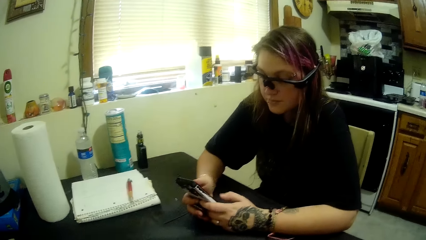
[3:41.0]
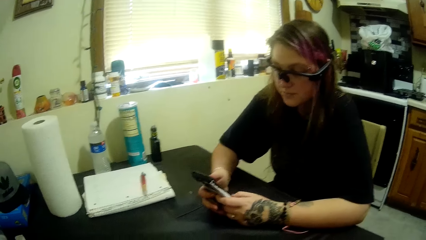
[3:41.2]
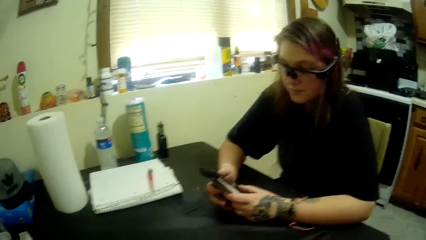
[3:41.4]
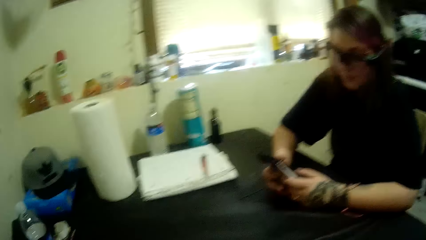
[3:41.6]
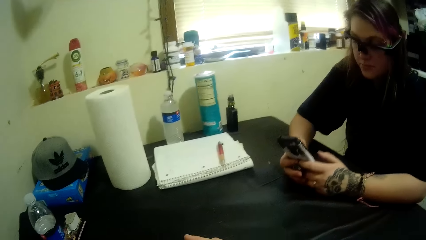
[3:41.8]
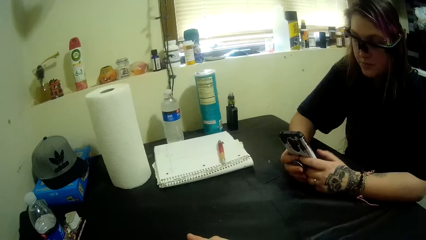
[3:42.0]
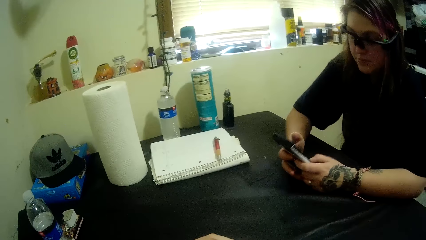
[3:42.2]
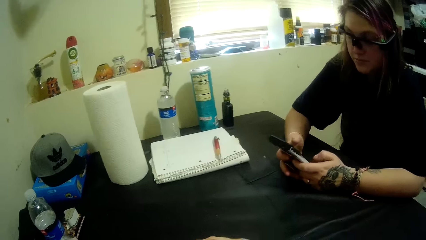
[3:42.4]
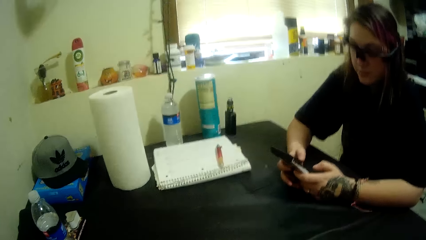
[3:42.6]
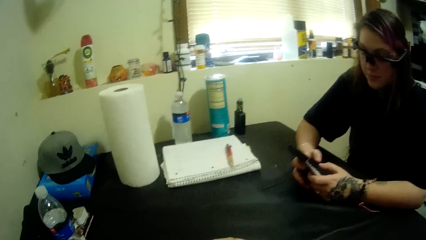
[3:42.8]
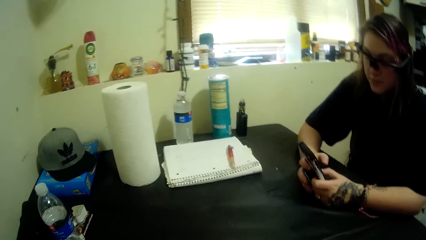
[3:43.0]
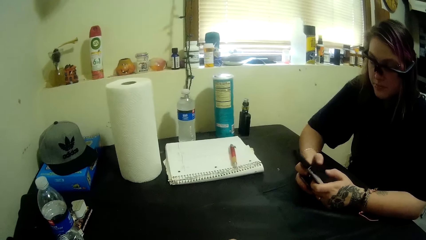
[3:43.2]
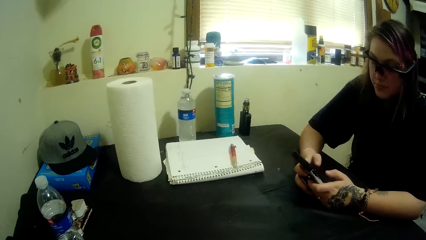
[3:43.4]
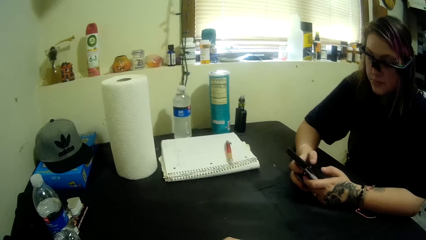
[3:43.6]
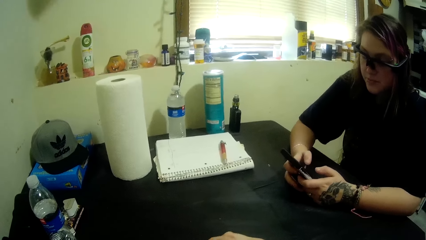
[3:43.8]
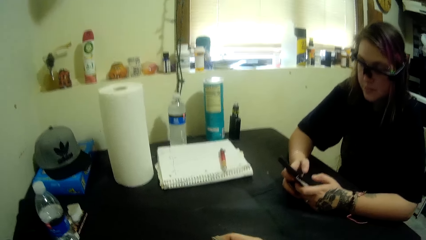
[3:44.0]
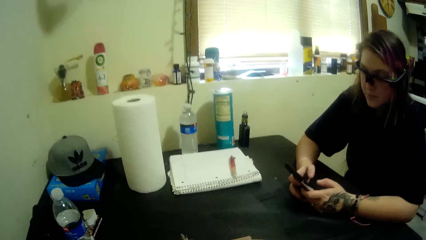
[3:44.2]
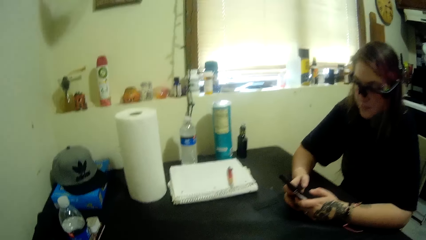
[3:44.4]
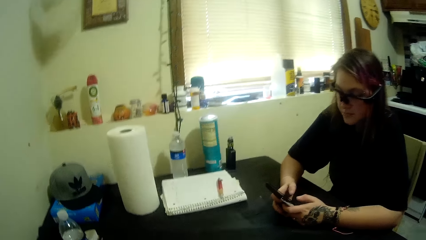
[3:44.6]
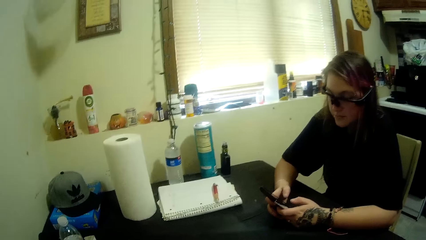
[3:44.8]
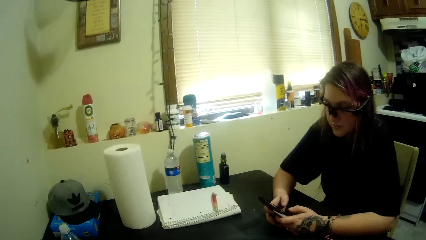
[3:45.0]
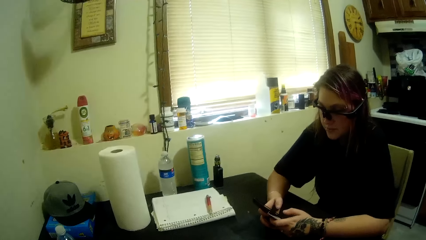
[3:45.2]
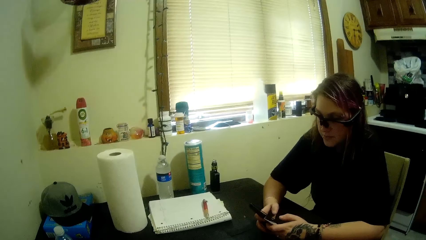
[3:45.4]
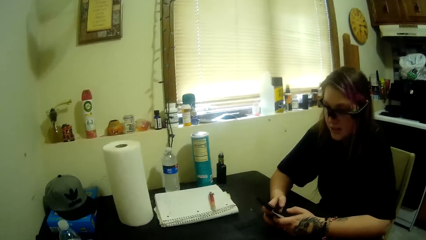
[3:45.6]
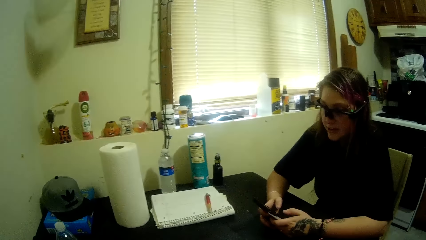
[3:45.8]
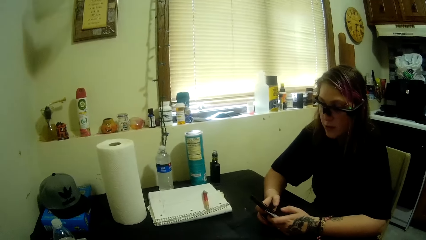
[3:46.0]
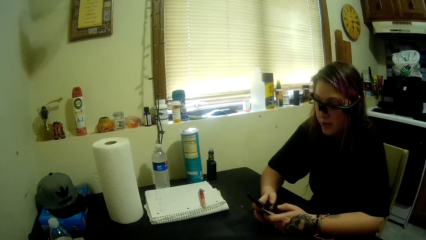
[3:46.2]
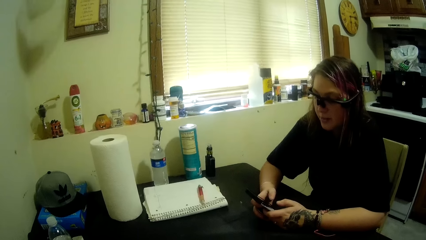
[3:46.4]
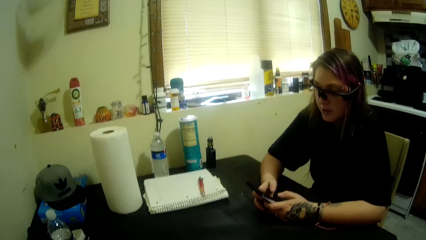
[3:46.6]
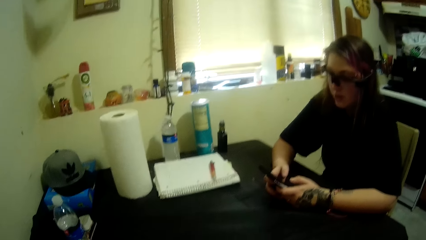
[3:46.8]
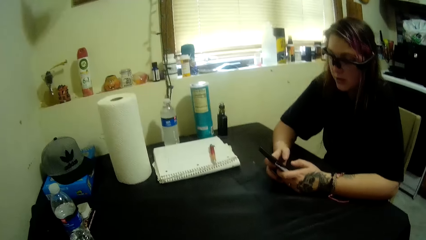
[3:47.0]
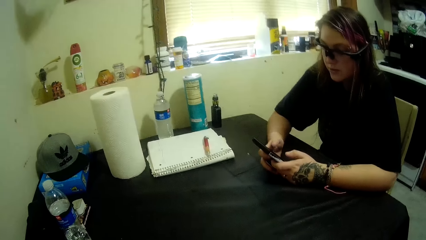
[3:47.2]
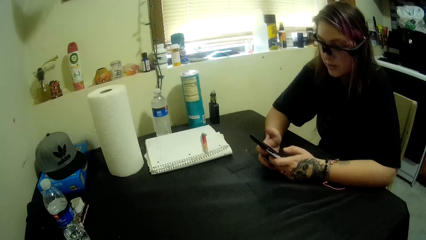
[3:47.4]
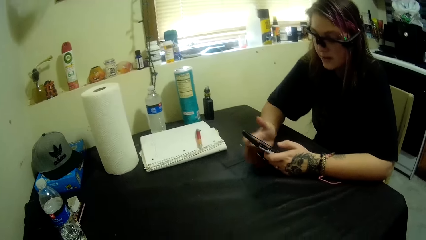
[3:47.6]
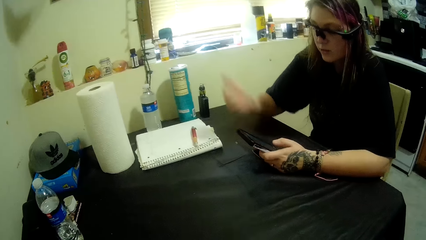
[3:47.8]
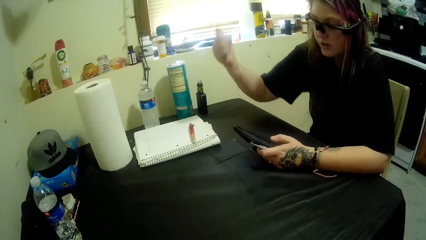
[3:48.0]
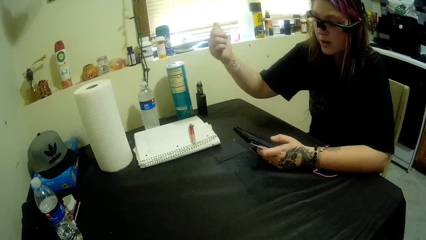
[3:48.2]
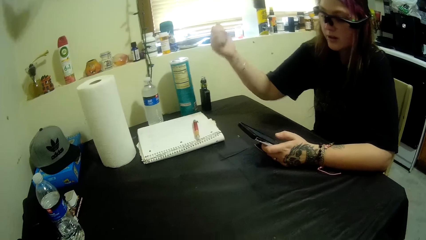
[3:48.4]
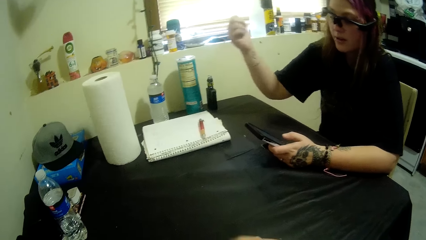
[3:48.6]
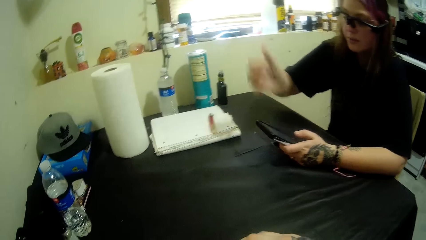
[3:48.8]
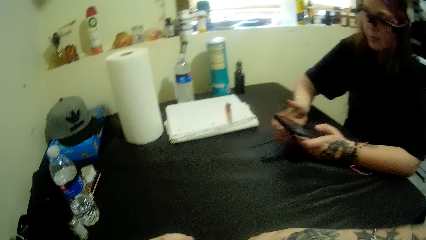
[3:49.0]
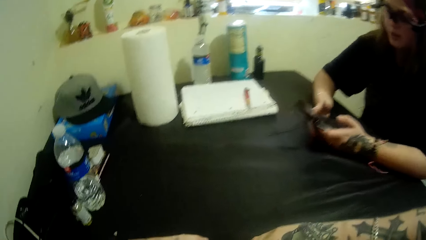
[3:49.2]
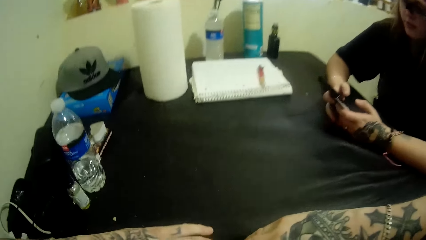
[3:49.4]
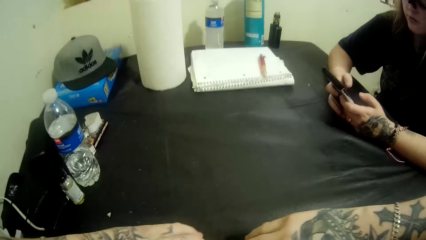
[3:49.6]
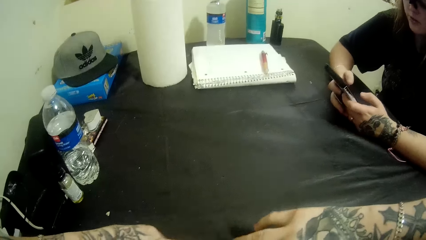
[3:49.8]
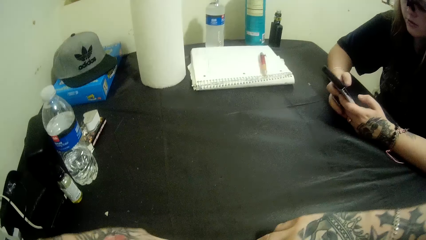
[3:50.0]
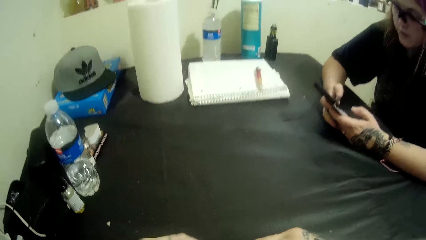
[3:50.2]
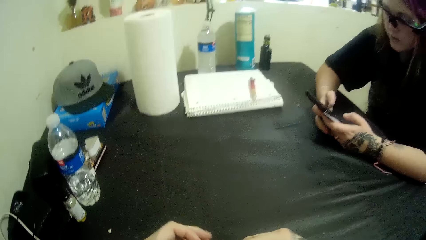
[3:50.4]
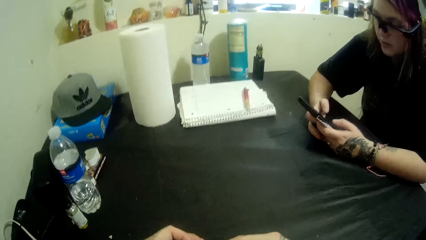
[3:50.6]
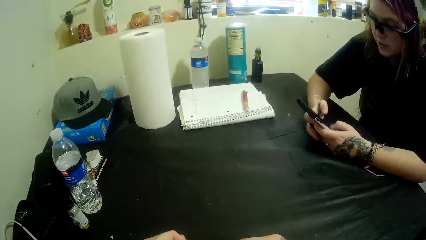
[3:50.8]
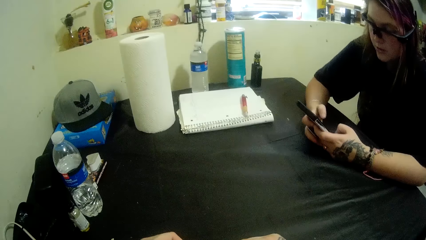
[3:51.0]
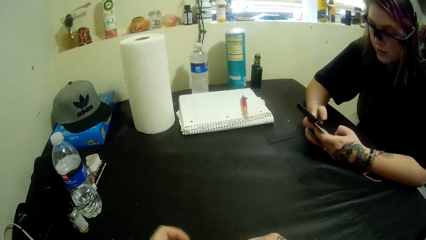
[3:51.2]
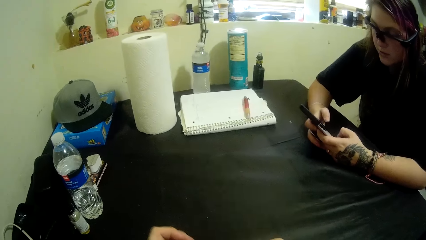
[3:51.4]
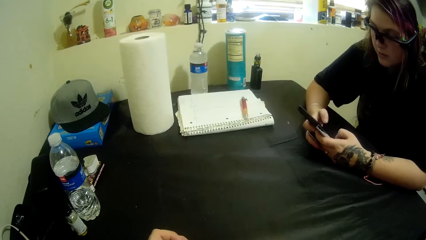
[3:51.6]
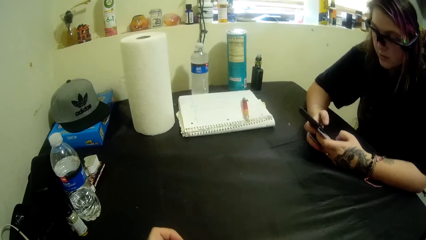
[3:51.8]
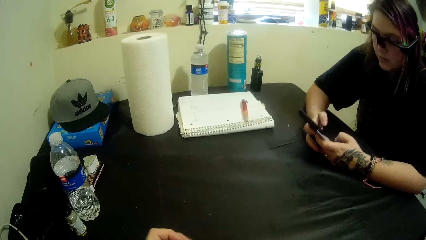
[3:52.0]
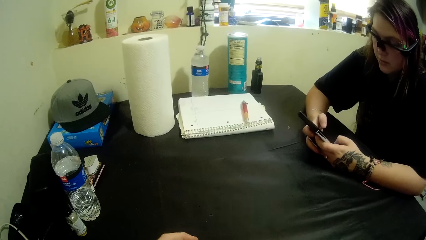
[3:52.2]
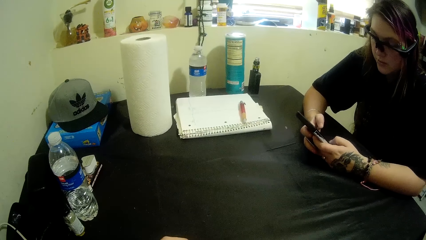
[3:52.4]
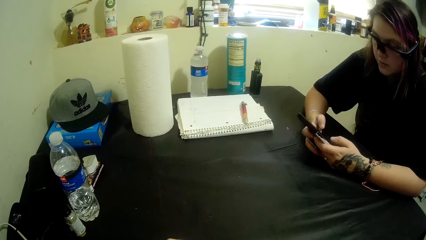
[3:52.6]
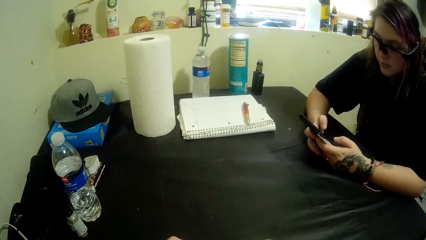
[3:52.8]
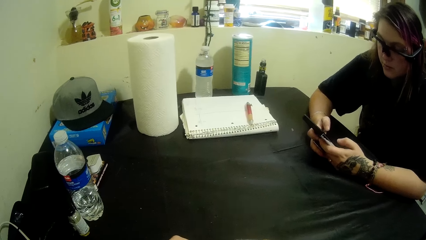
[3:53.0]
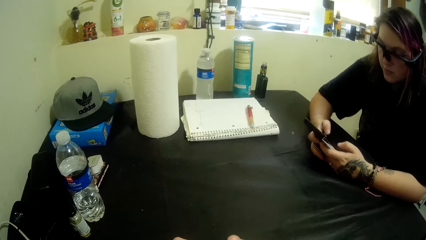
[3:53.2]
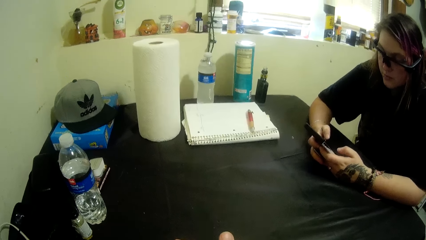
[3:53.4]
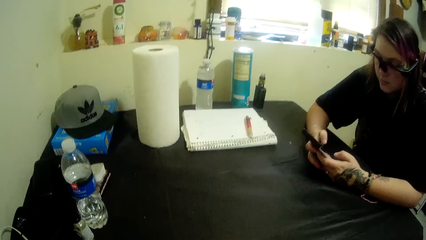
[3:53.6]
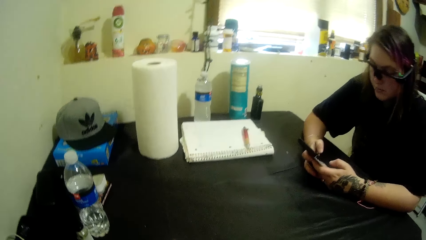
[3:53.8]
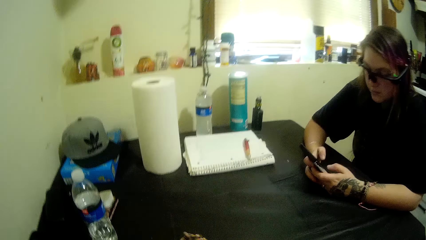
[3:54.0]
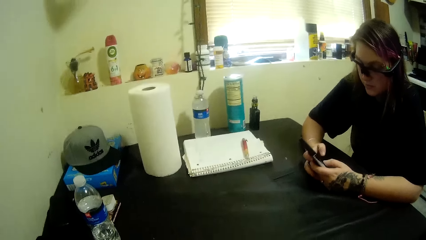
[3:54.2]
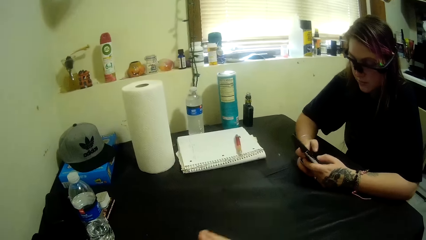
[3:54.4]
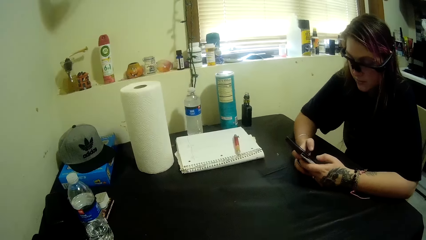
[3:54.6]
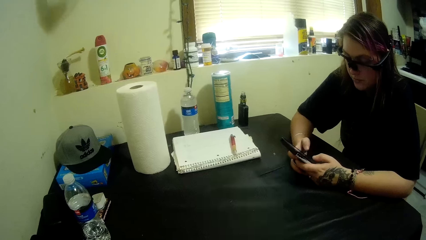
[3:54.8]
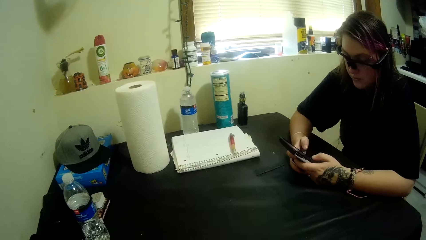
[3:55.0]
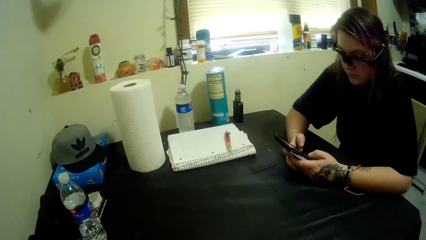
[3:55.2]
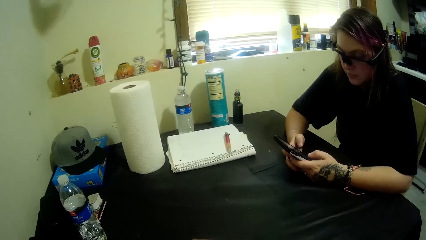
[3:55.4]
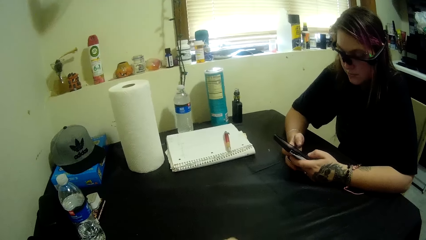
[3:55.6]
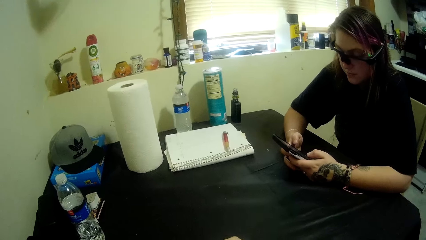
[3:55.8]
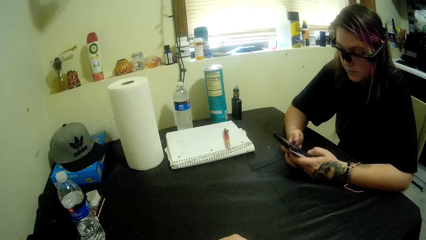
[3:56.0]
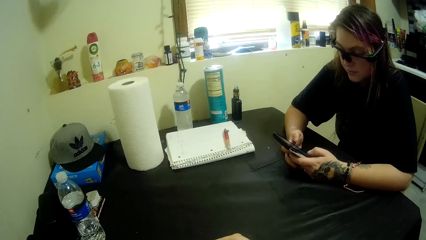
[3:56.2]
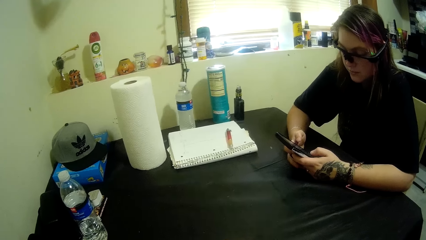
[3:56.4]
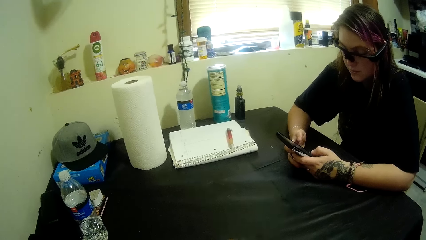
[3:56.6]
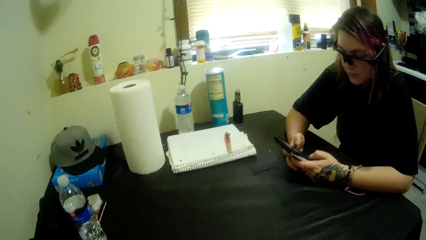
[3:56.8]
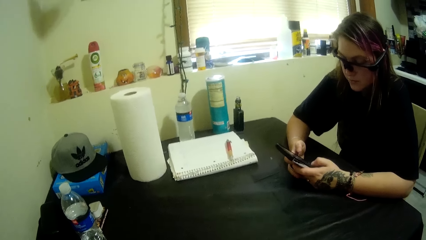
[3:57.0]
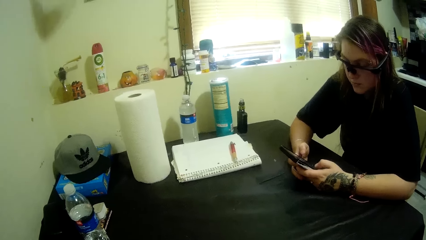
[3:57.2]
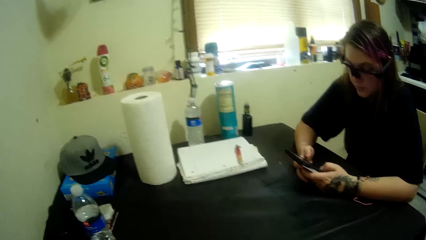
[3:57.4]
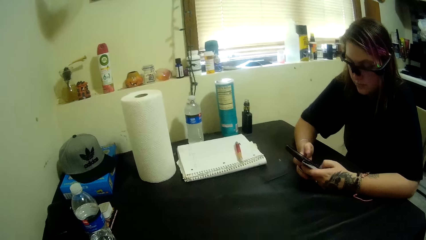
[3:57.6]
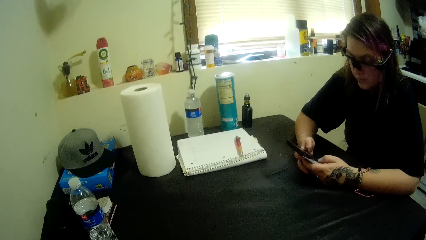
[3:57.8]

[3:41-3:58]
A woman converses with the camera wearer. The camera wearer arranges the playing cards. The woman uses the phone. The camera wearer converses with the woman.
